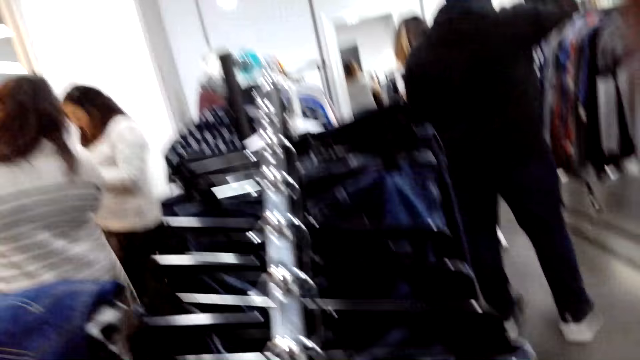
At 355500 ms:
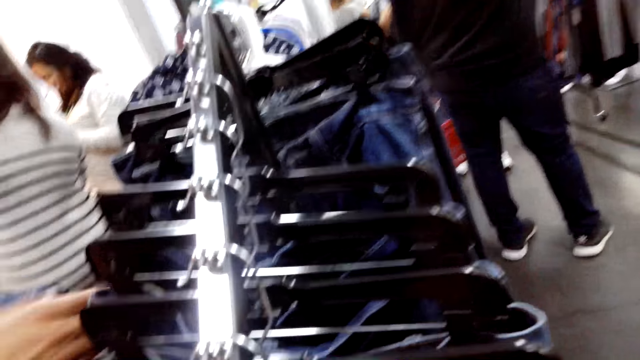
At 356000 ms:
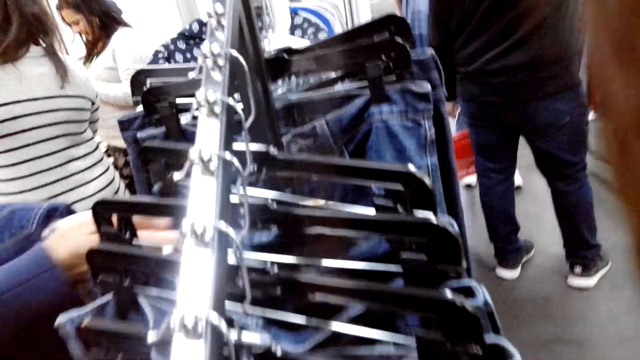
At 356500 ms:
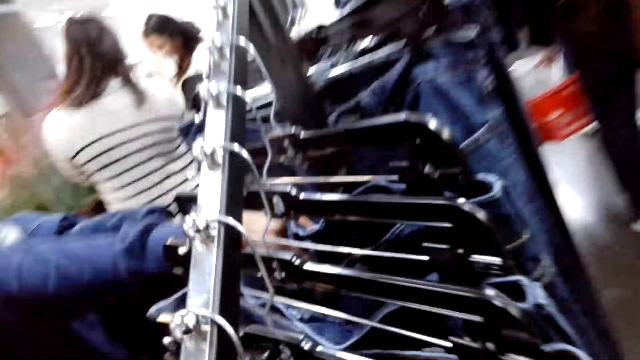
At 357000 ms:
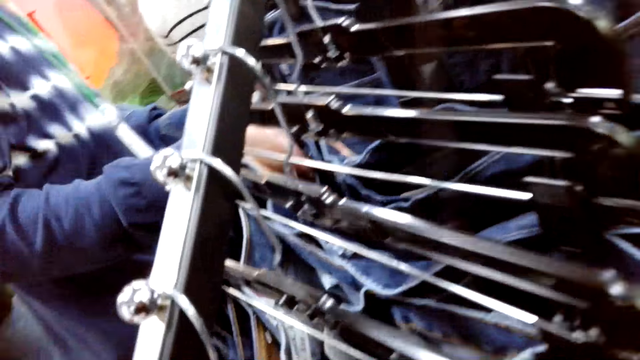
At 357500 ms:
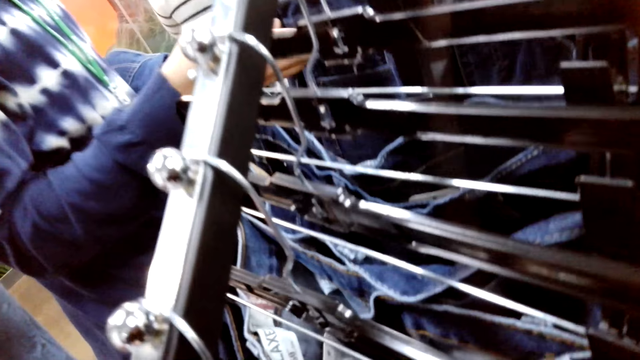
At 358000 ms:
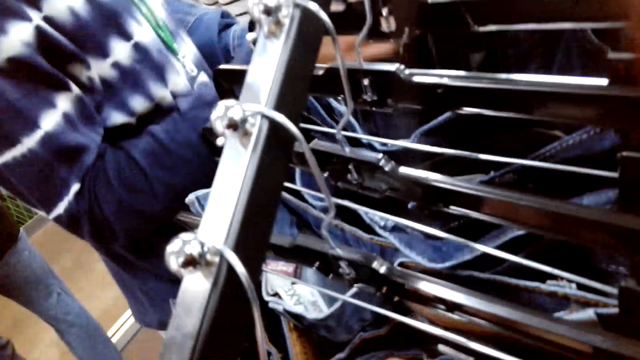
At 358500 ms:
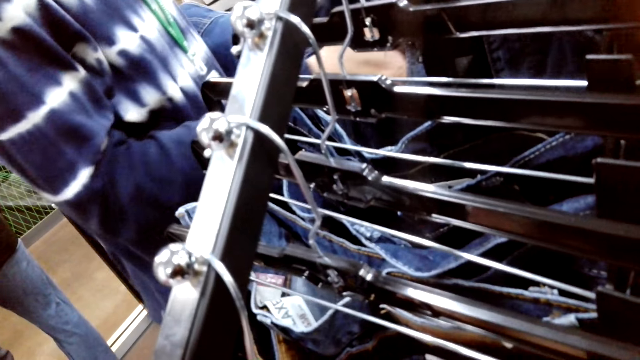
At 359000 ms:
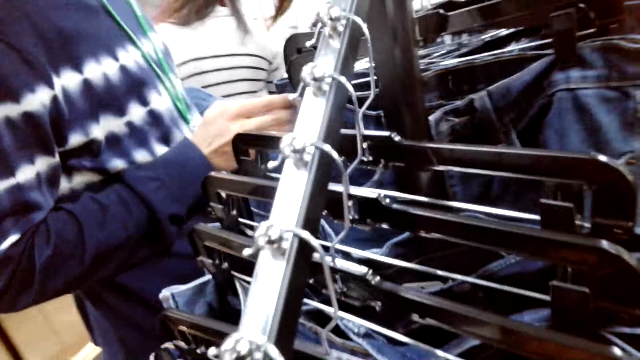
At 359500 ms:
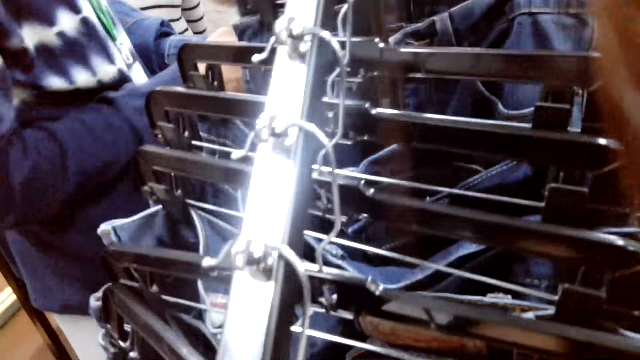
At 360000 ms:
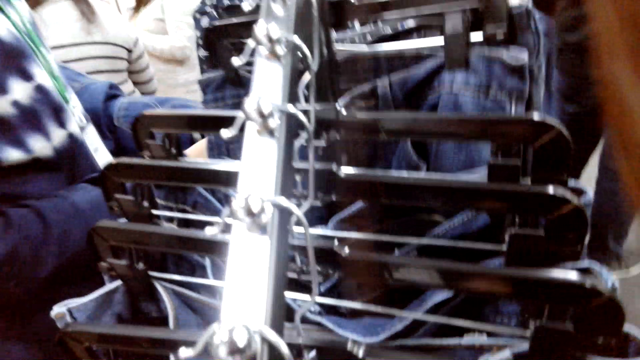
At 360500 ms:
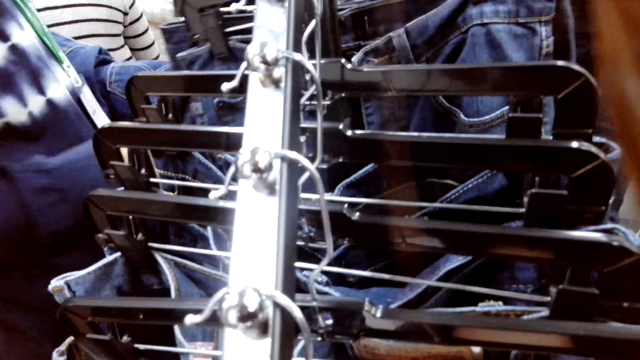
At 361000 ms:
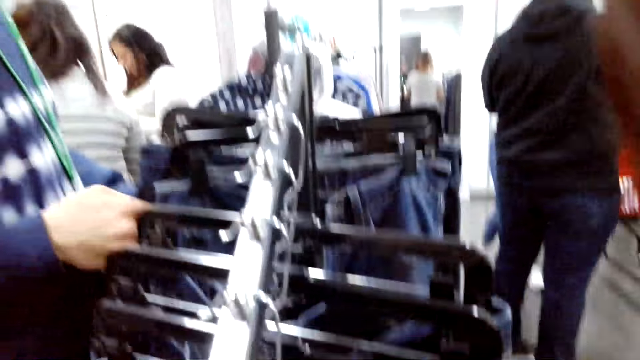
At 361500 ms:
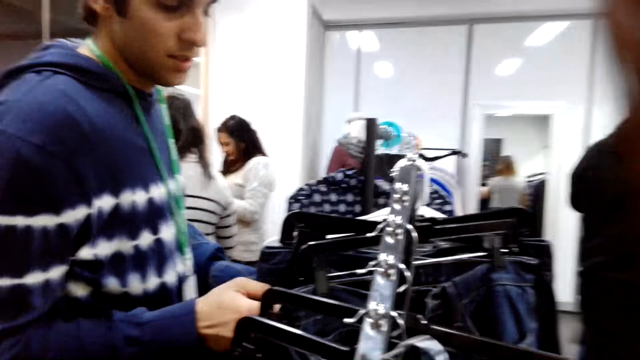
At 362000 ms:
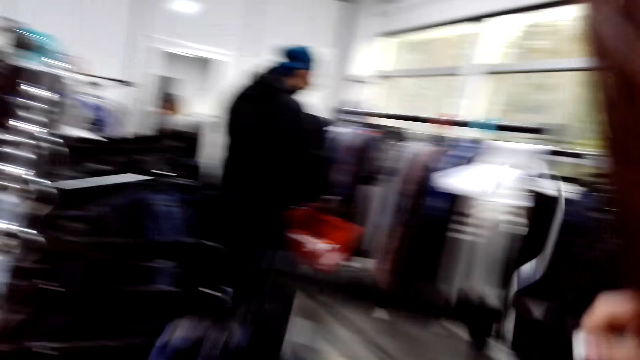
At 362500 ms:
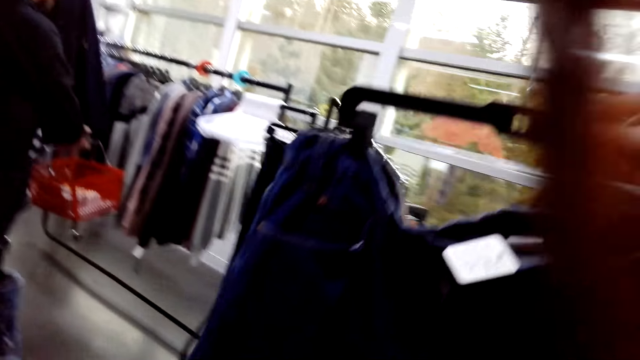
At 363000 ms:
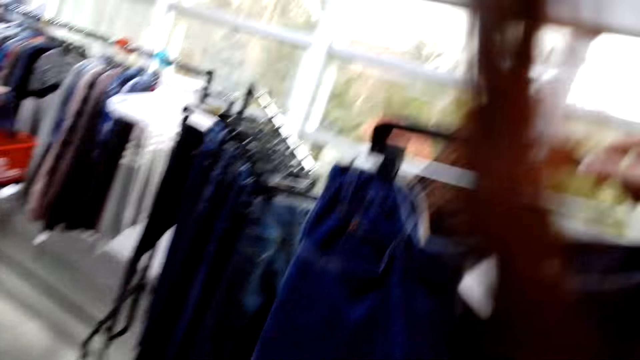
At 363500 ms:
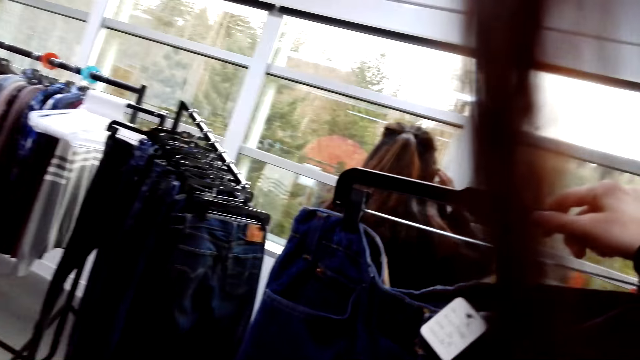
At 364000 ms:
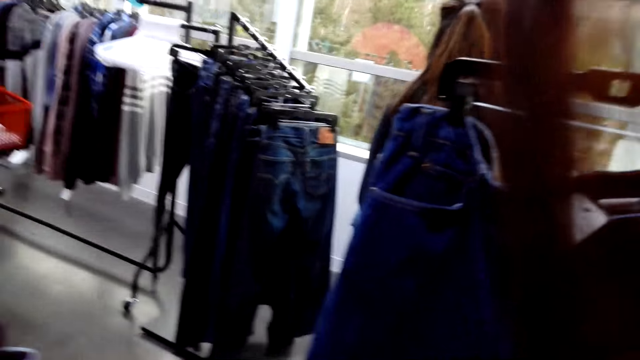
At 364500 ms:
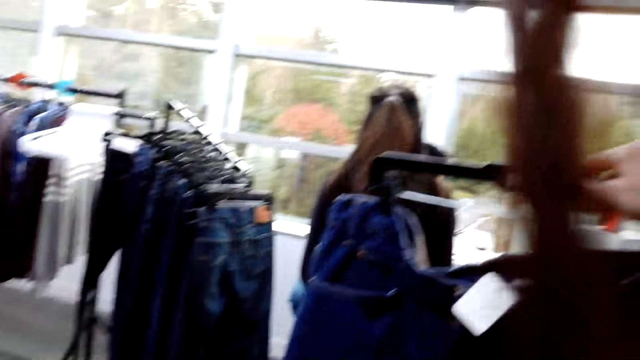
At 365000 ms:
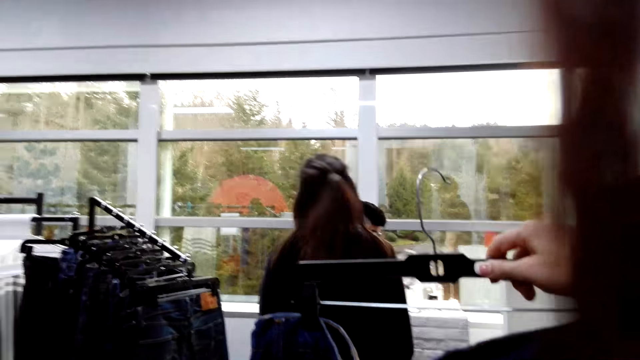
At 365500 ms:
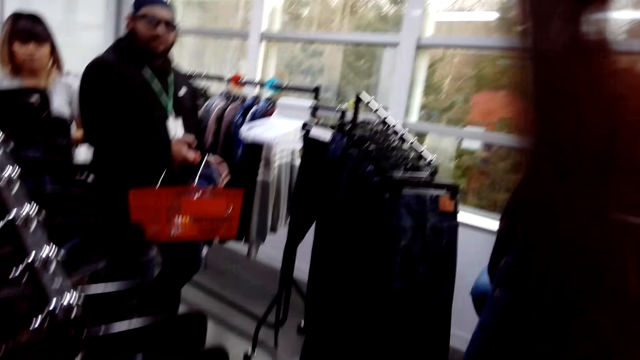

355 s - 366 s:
The camera wearer and a person are looking at the trousers. The camera wearer has picked up a trouser.

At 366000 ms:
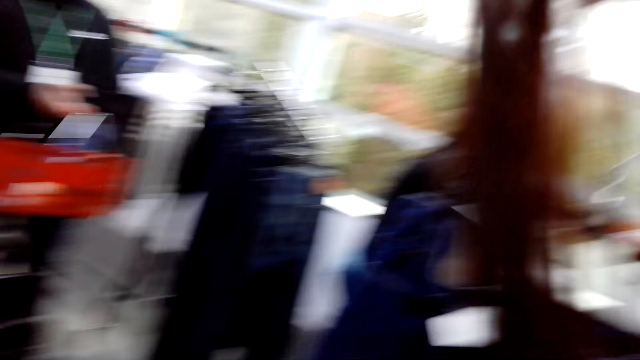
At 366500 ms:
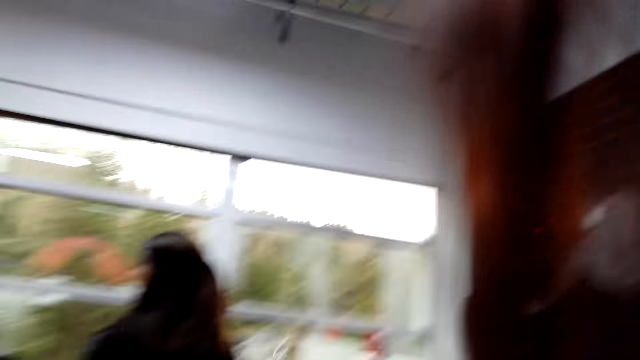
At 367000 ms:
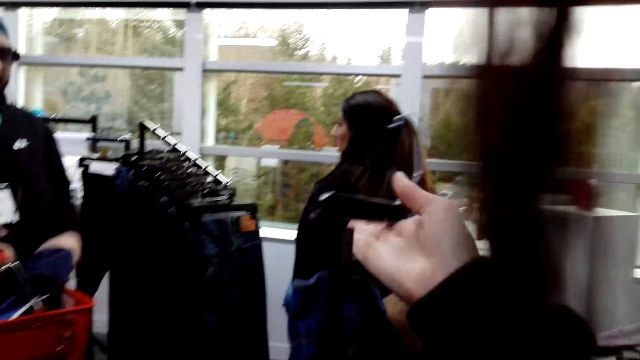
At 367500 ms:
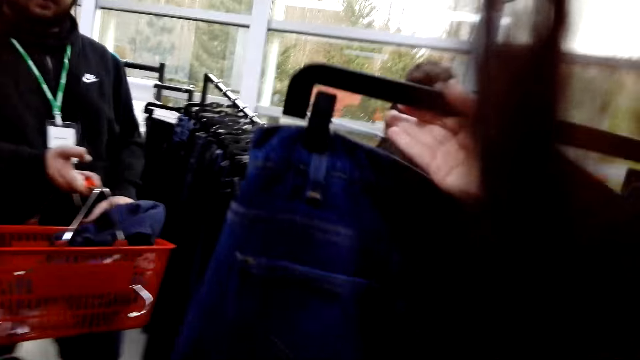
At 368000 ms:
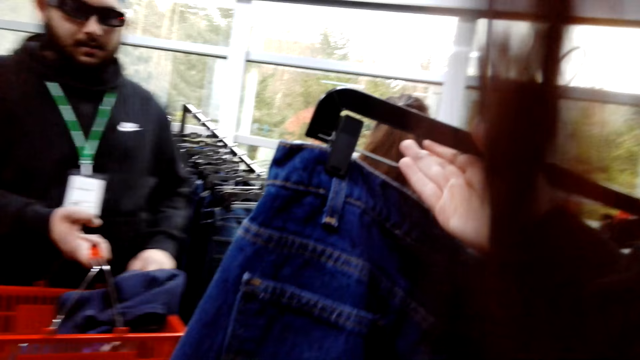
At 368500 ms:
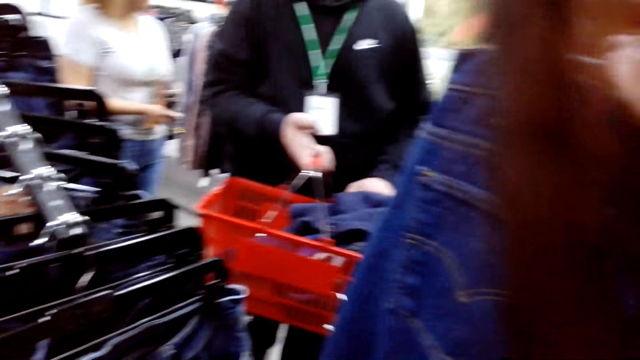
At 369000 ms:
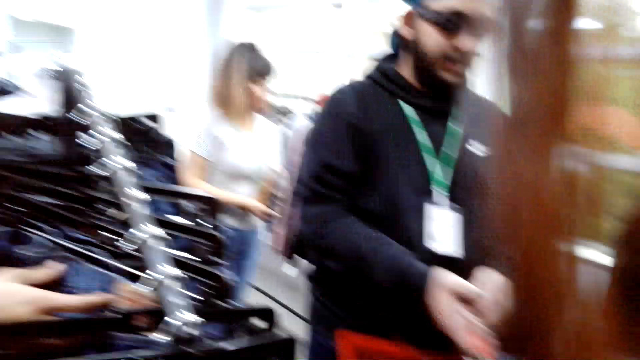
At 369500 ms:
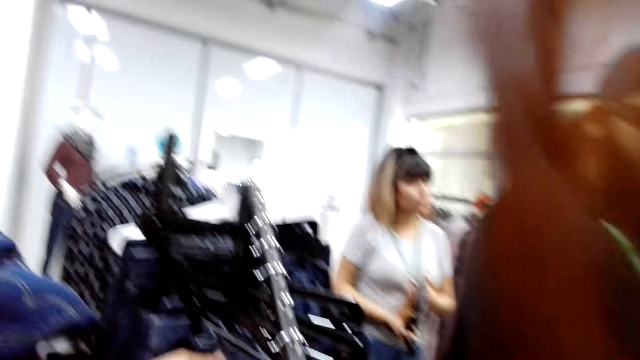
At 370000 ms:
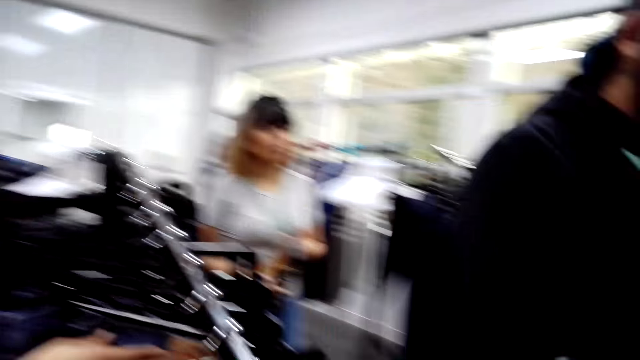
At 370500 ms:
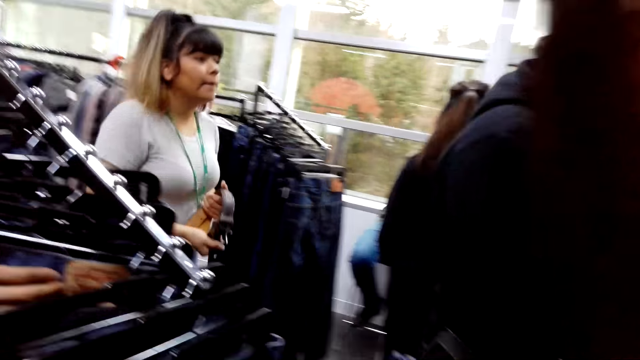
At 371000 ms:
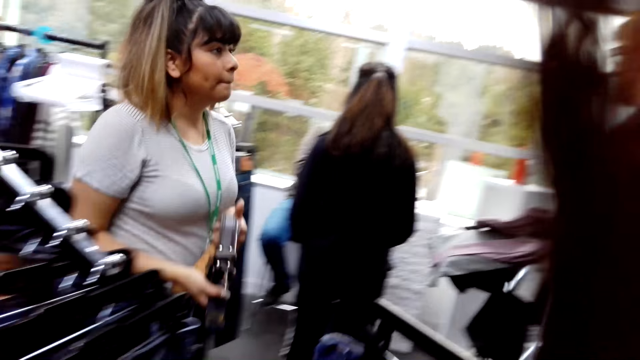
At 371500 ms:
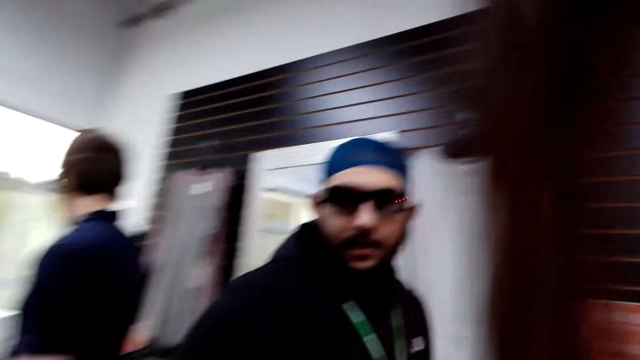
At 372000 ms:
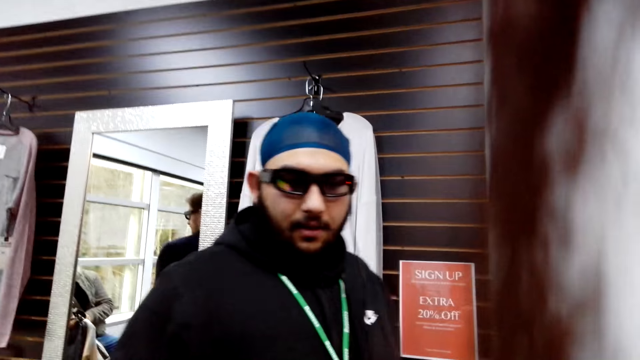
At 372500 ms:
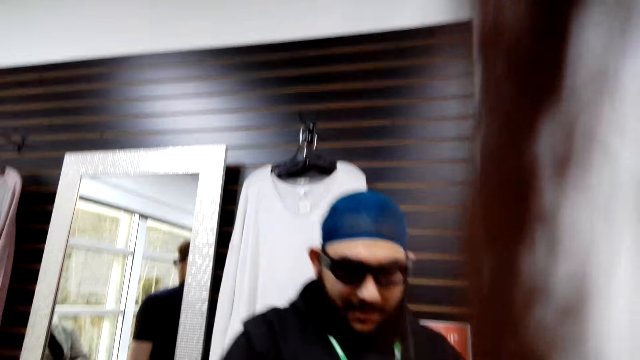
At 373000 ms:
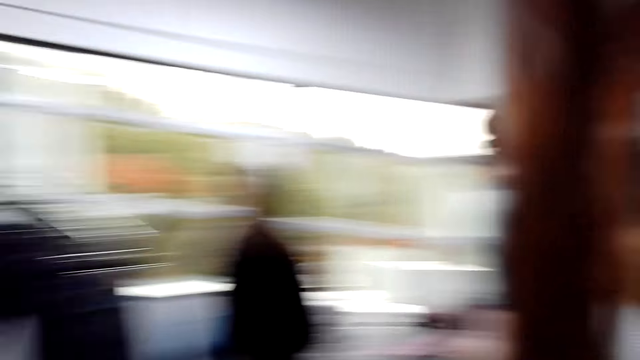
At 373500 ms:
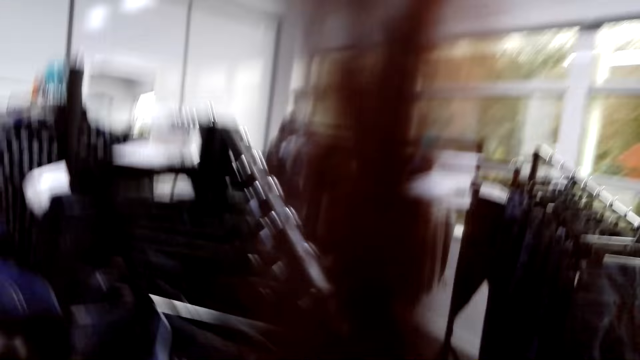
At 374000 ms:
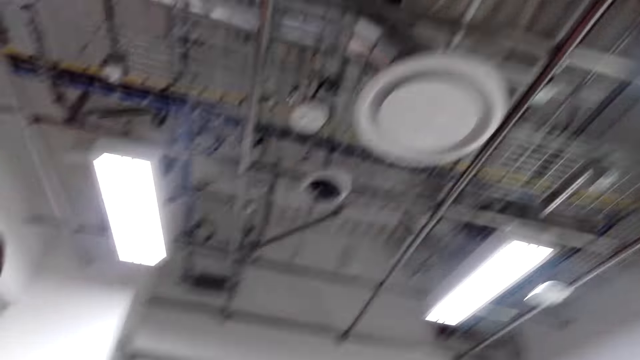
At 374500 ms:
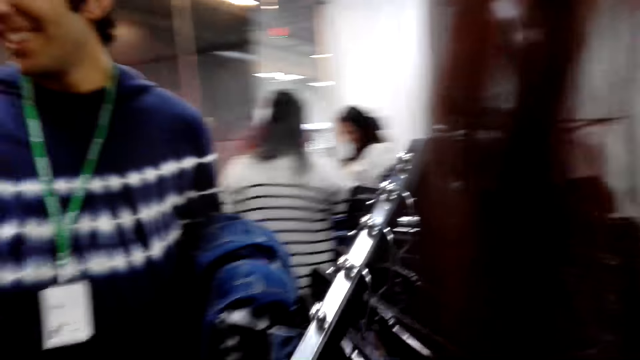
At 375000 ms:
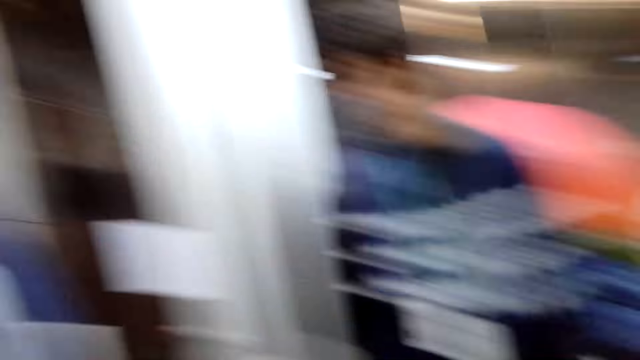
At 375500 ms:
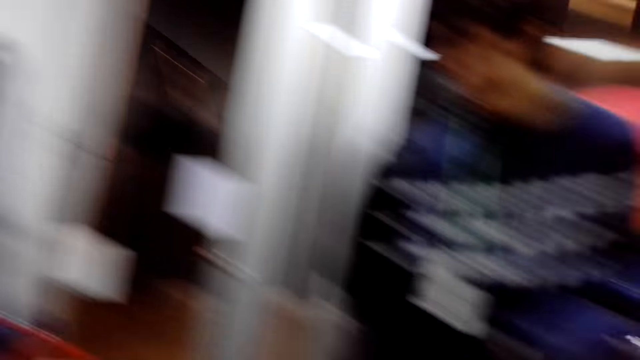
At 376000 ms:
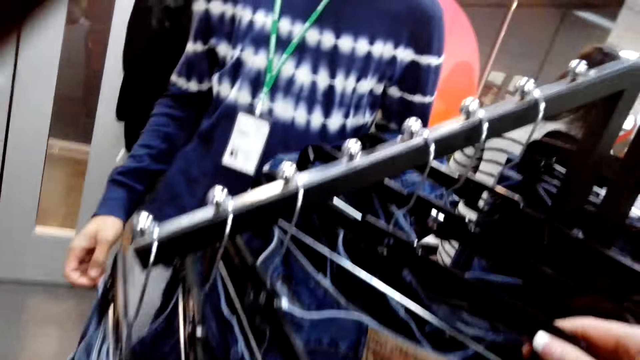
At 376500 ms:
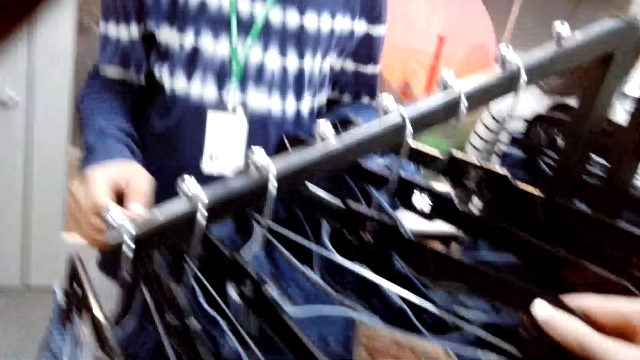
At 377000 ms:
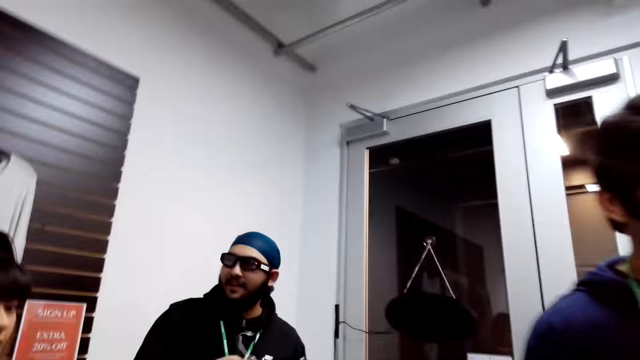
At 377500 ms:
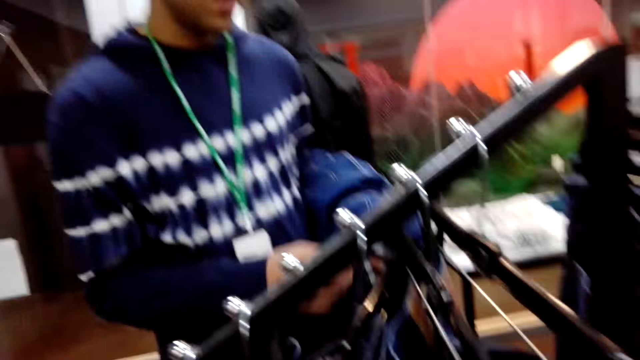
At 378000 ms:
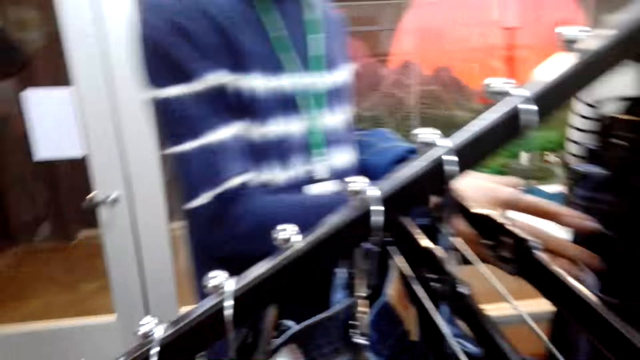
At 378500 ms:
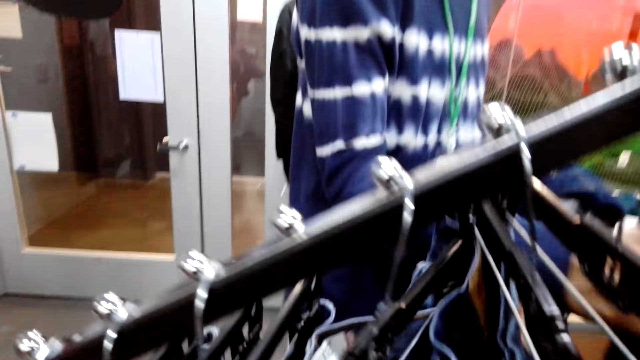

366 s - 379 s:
The camera wearer looks at the jeans. A man appears in front of the camera wearer with a carrier bucket. The camera wearer looks at the man. They give the man the pair of trousers.
